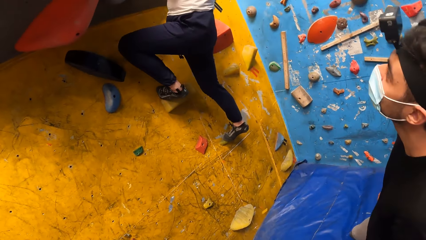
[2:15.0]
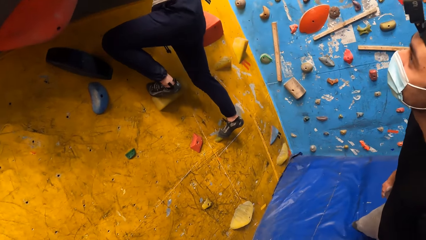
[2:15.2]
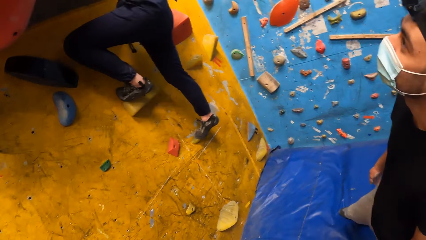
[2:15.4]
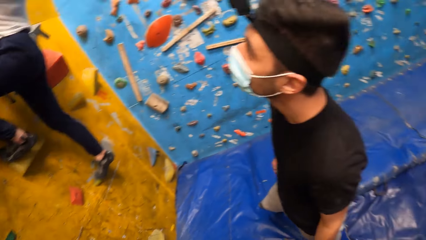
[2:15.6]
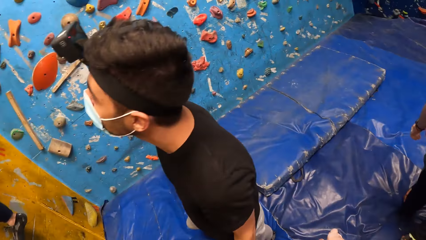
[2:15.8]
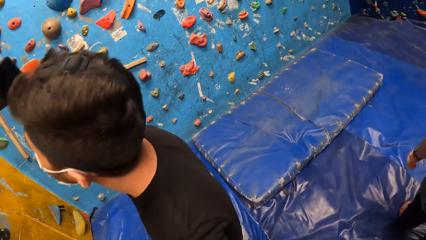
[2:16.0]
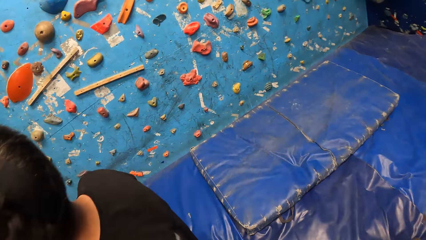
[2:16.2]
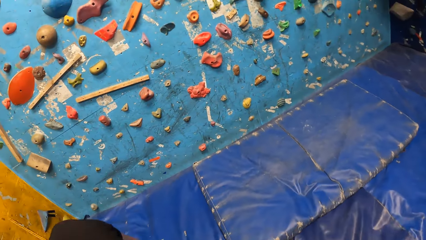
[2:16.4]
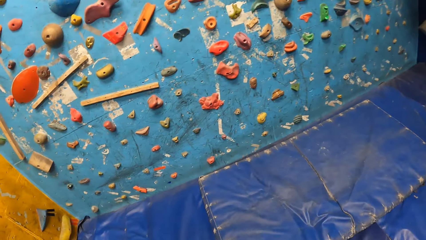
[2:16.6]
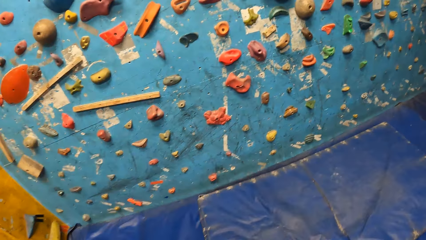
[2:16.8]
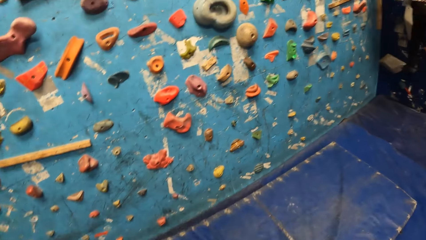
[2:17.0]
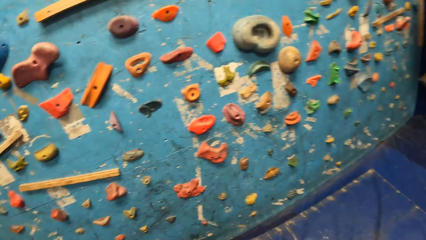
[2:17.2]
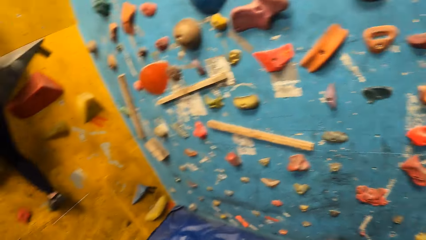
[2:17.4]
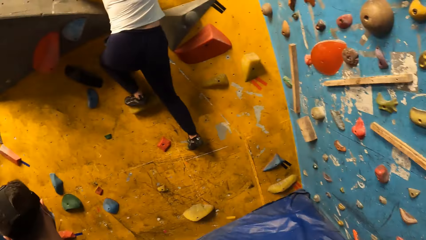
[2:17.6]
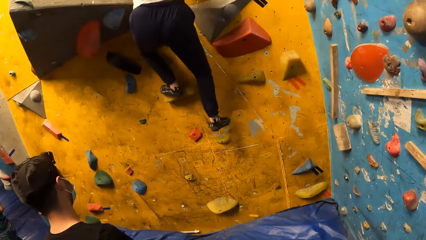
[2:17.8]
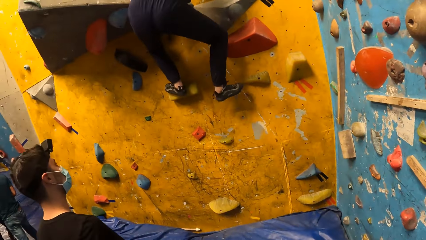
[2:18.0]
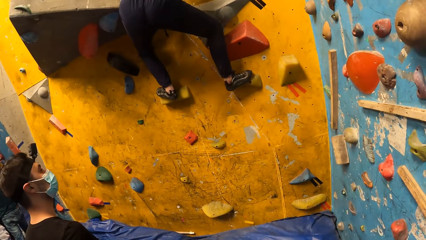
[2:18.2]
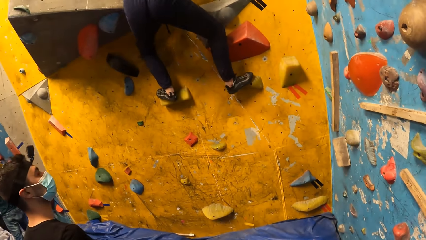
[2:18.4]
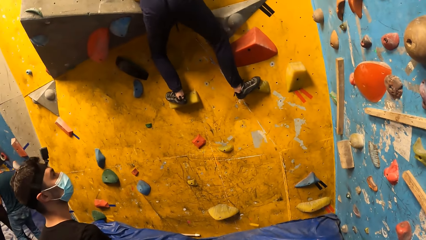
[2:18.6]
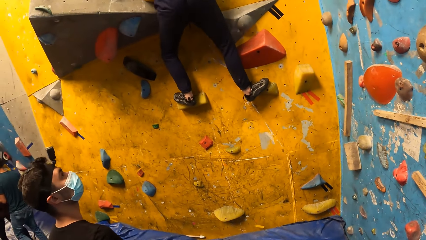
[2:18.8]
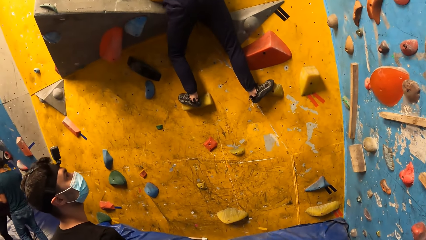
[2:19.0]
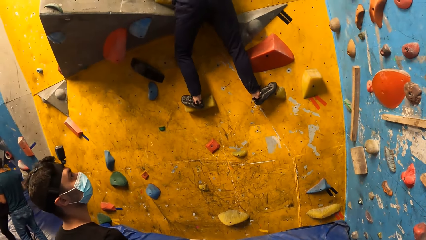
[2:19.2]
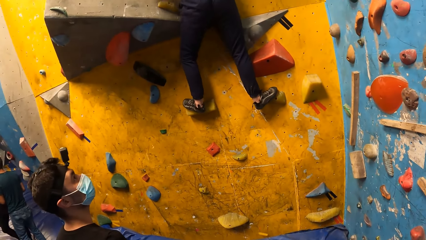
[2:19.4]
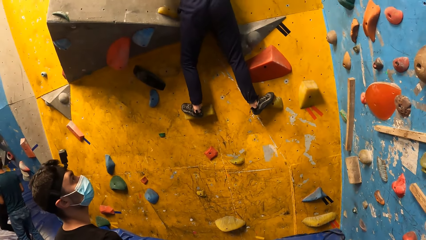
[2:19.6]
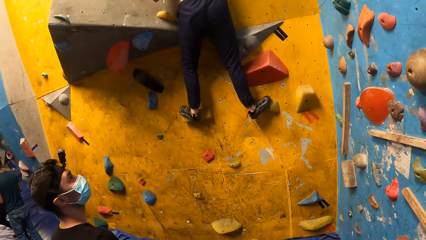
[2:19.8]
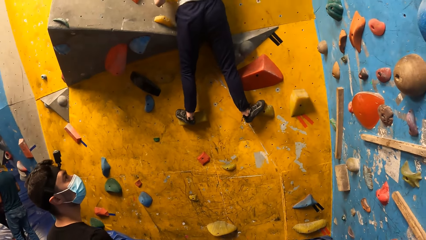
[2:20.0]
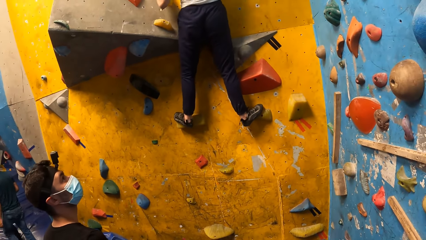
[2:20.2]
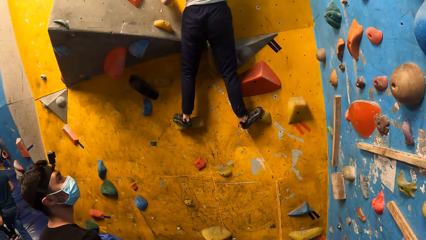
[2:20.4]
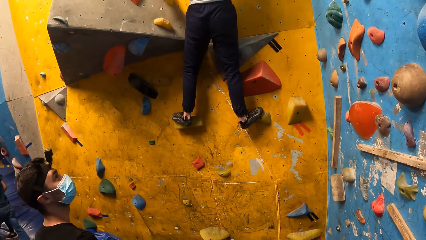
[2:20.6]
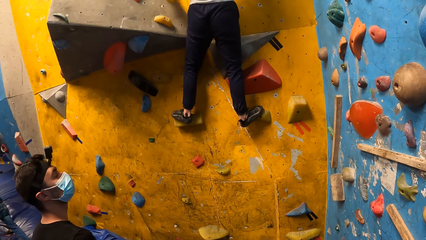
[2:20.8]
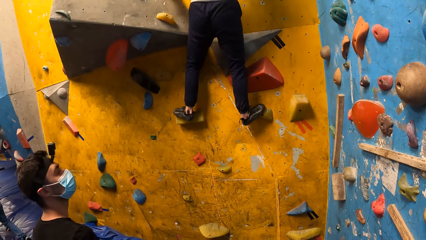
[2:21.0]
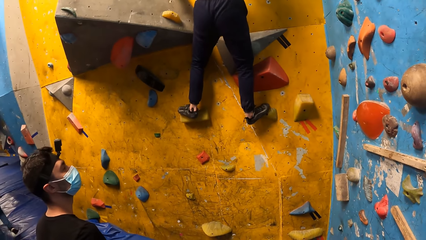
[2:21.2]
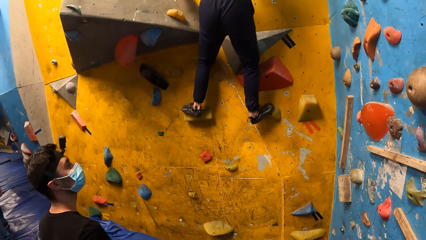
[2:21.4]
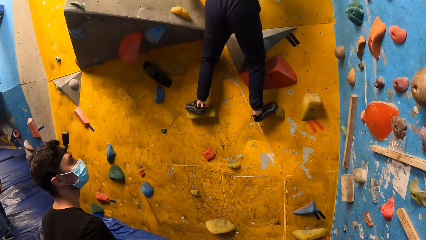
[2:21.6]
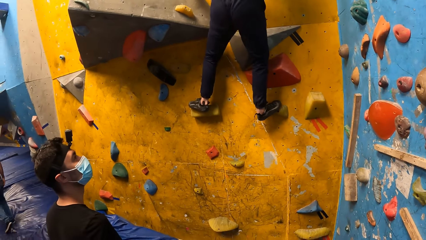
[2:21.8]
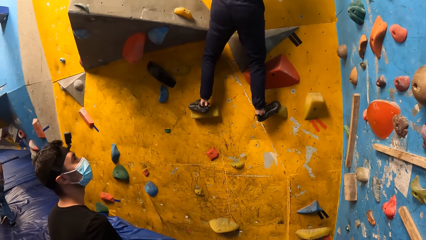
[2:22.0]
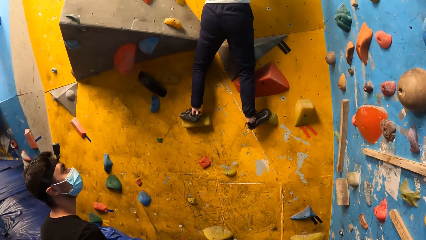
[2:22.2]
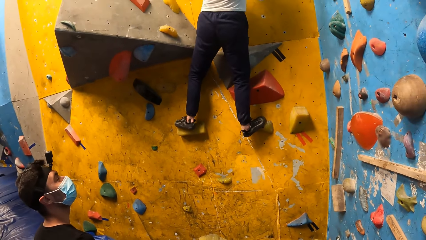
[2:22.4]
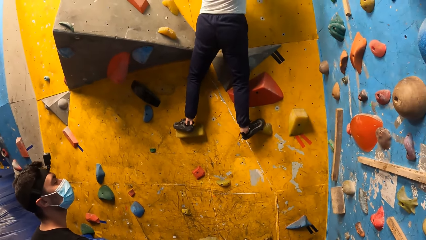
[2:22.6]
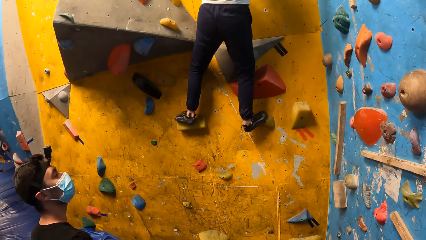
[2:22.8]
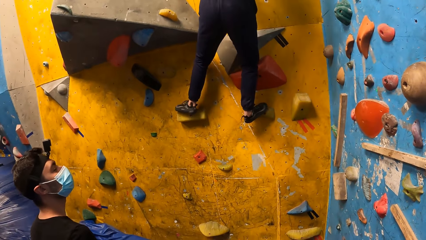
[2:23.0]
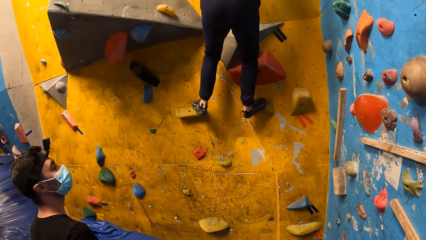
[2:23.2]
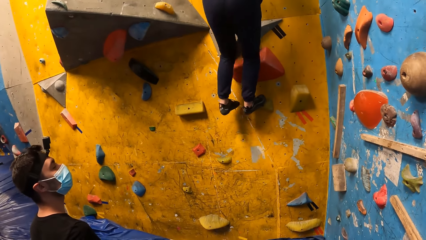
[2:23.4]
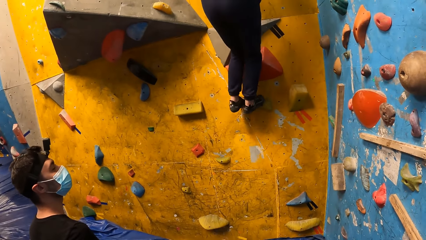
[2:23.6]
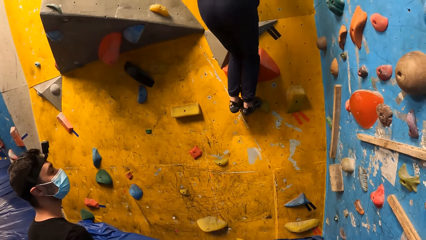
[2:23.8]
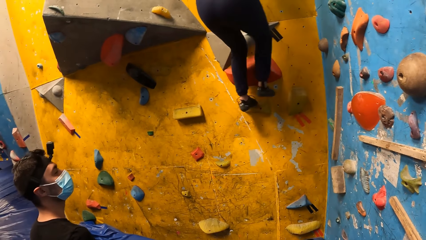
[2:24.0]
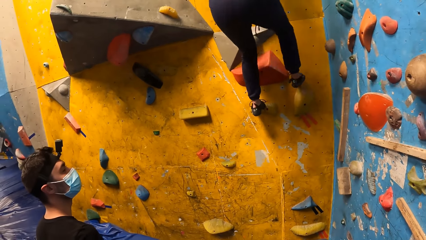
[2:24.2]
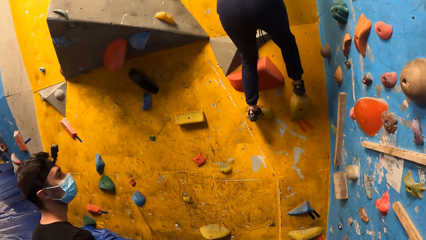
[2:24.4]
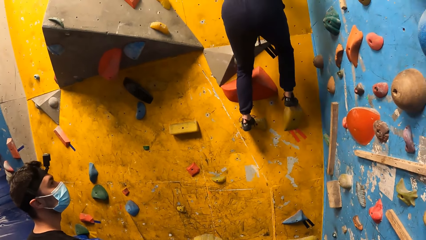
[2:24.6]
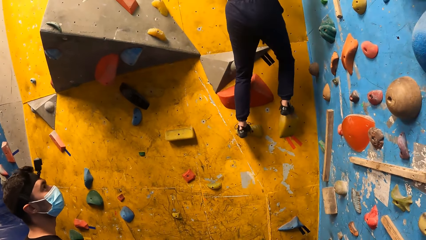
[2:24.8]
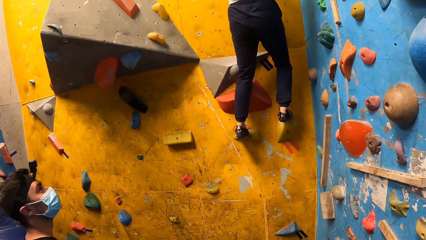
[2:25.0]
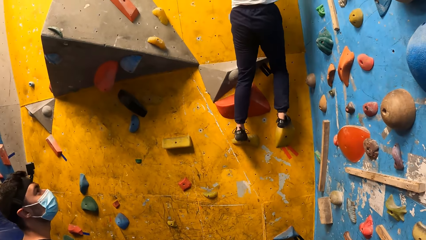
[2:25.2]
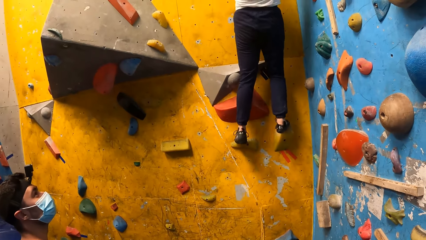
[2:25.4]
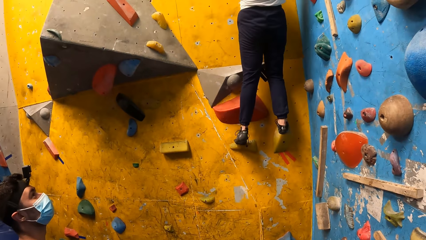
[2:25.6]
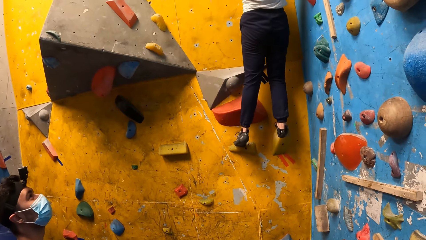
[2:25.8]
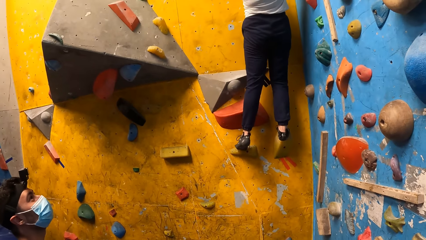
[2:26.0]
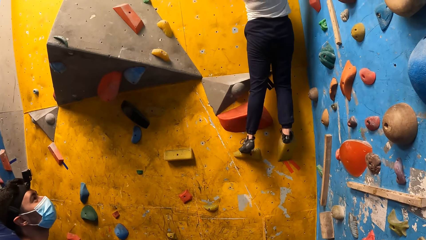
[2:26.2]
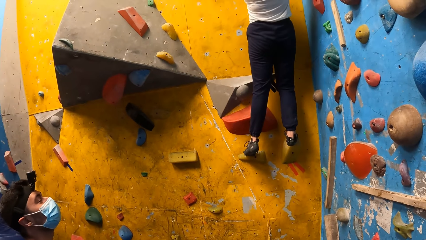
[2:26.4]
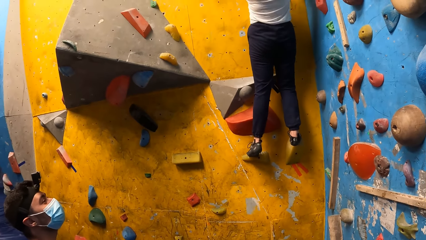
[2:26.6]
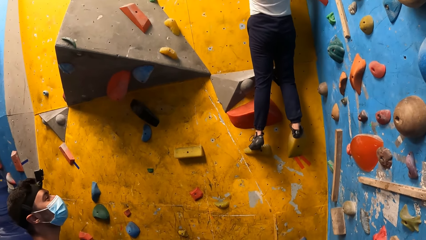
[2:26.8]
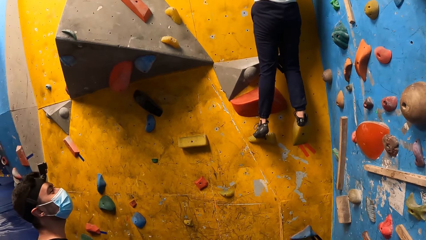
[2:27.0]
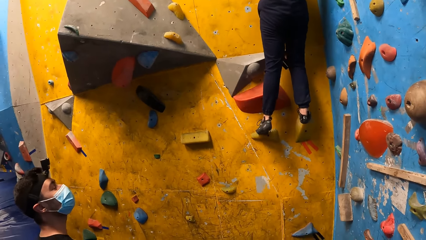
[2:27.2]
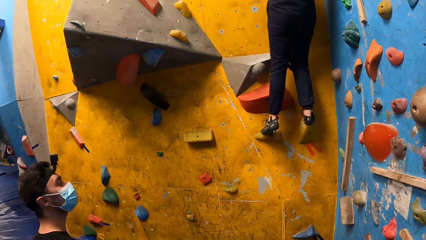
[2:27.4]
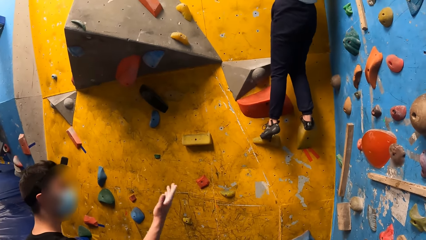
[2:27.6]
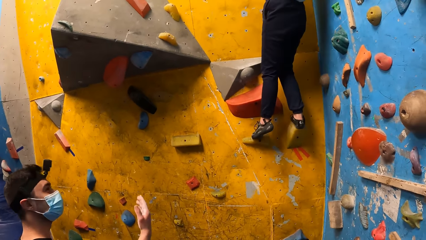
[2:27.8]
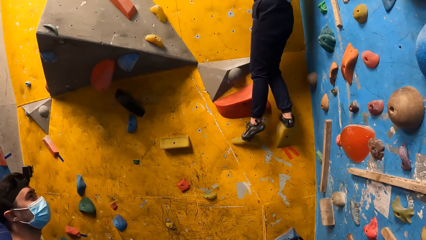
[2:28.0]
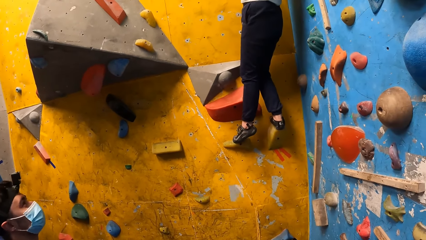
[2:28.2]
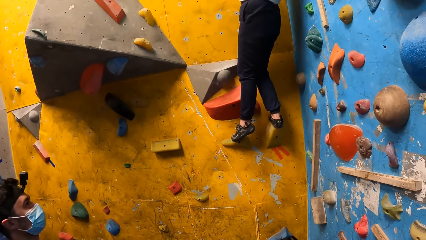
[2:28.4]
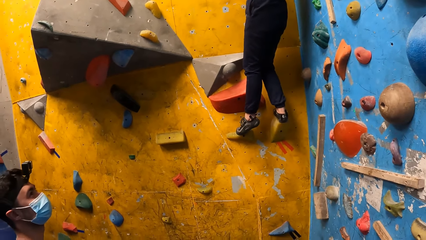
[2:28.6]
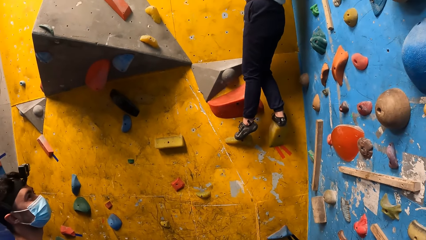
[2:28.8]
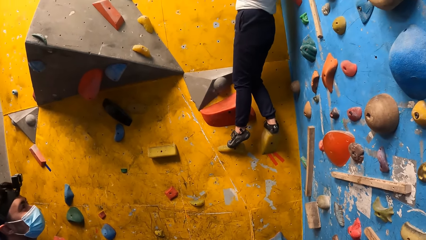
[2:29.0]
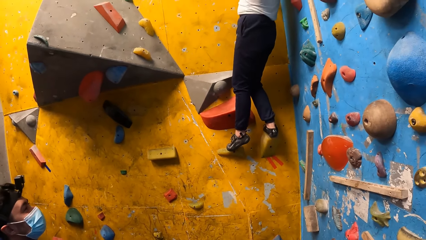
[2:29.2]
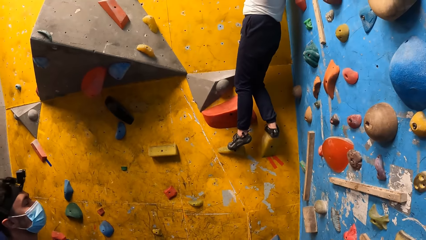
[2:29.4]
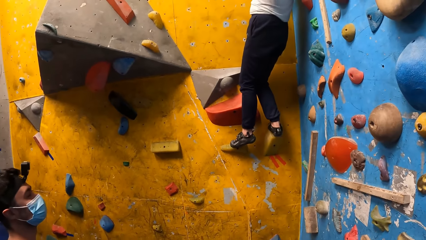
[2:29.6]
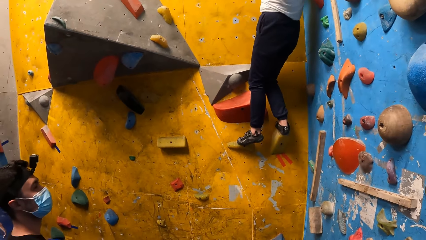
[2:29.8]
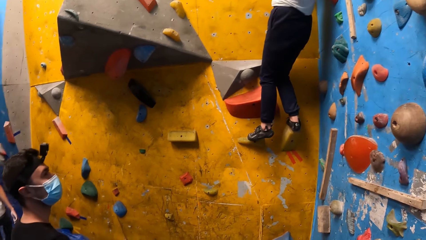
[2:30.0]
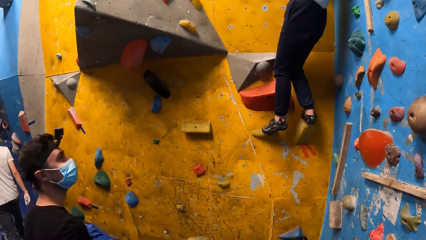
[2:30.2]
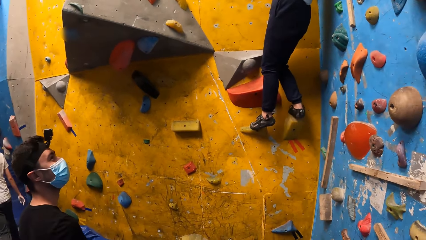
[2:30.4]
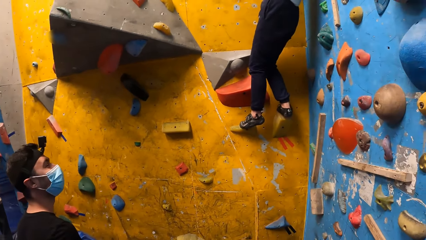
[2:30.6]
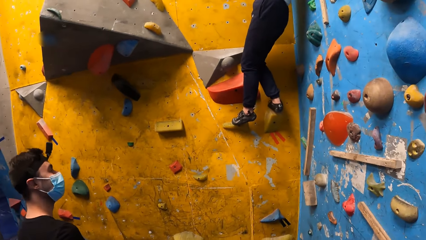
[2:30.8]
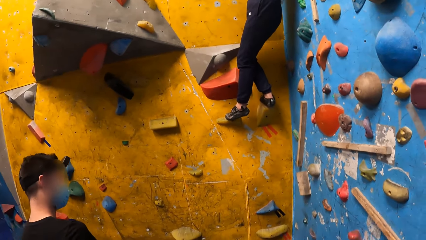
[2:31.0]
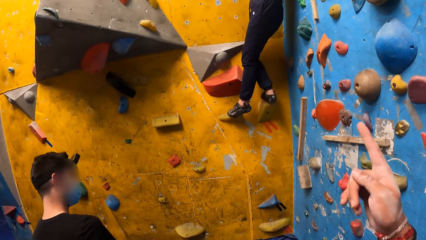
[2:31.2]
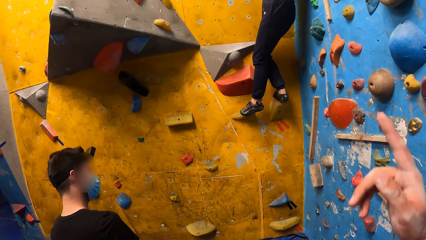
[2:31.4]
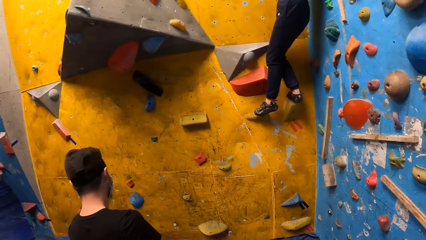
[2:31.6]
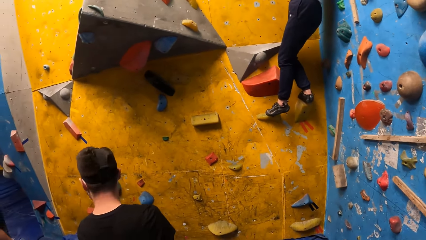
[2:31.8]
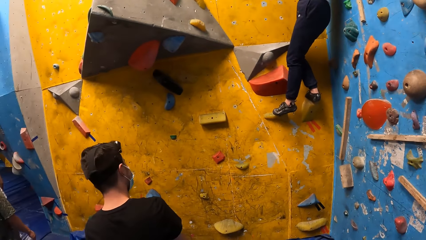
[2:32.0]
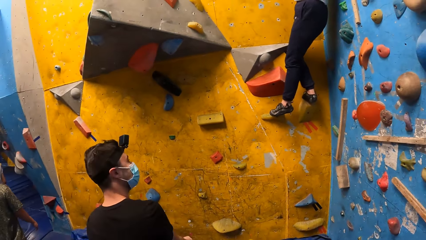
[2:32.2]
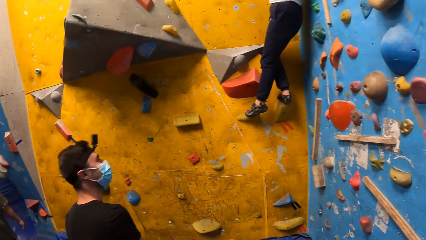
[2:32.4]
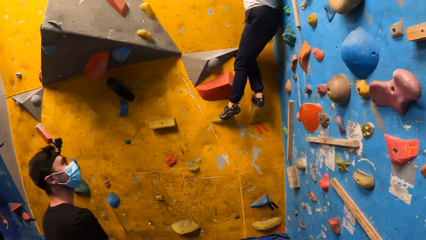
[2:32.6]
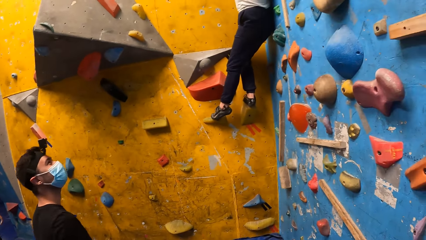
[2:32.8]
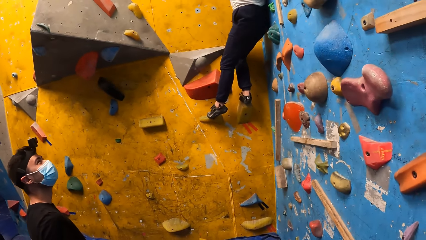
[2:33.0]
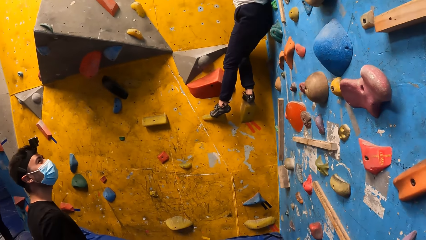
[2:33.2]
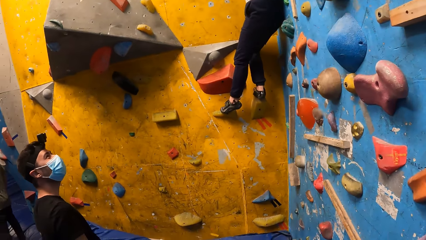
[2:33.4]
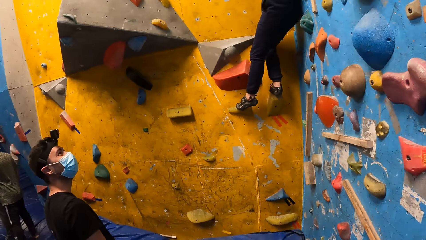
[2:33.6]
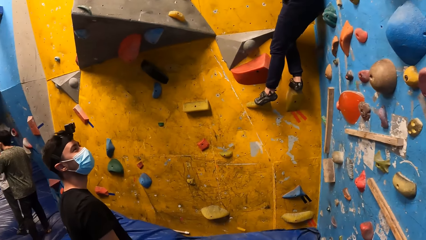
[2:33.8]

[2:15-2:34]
The camera wearer looks around. He walks around. A woman climbs the wall. A man looks up. The camera wearer looks at the woman. The woman climbs the wall. The camera wearer points to the bouldering wall with his right hand.
